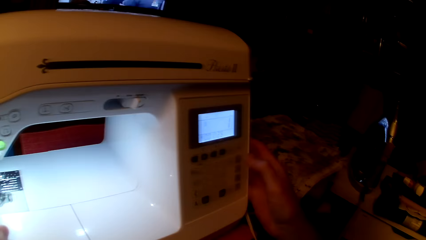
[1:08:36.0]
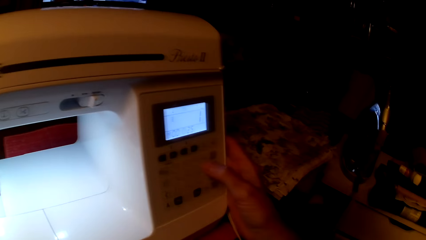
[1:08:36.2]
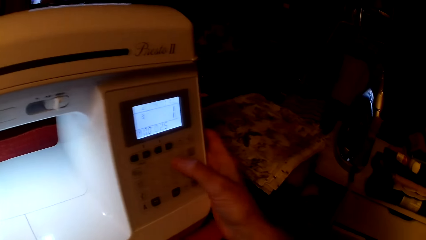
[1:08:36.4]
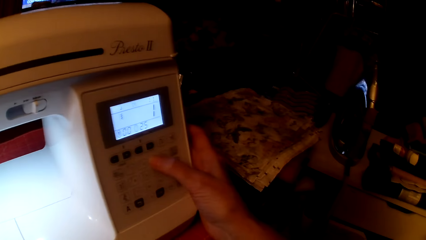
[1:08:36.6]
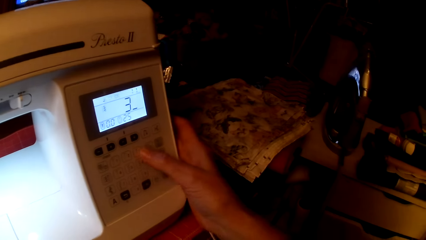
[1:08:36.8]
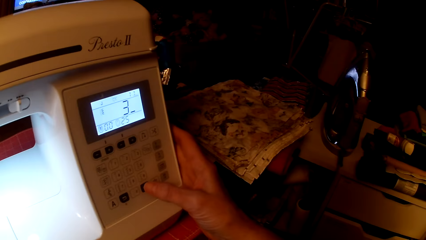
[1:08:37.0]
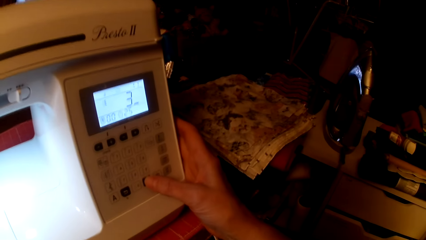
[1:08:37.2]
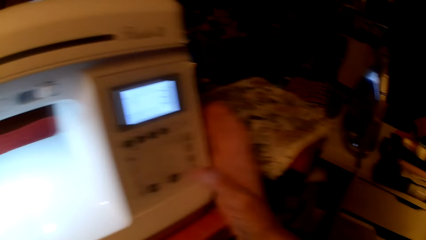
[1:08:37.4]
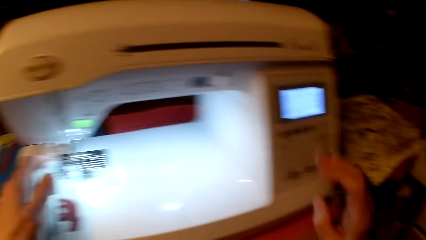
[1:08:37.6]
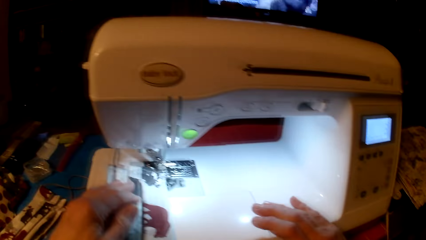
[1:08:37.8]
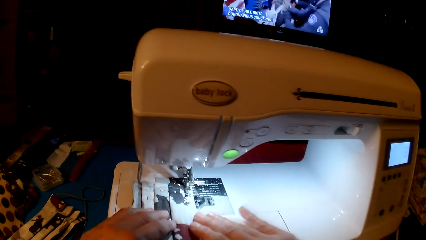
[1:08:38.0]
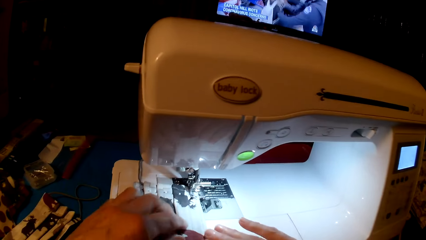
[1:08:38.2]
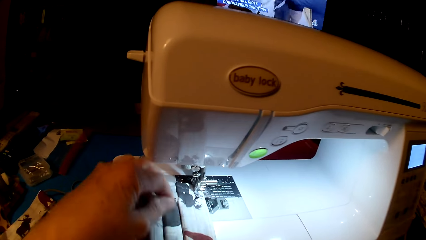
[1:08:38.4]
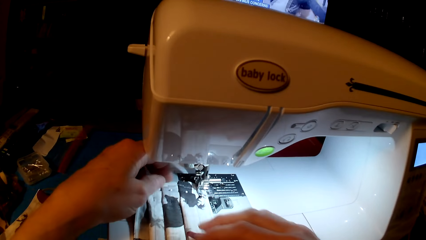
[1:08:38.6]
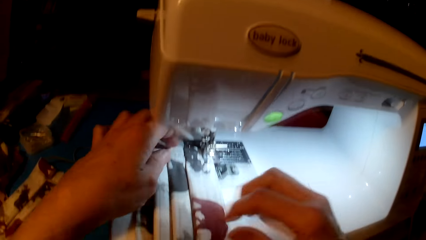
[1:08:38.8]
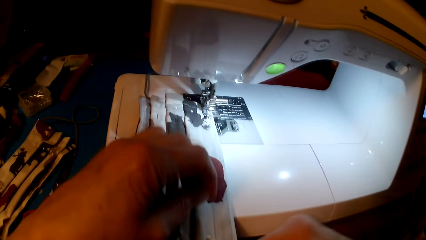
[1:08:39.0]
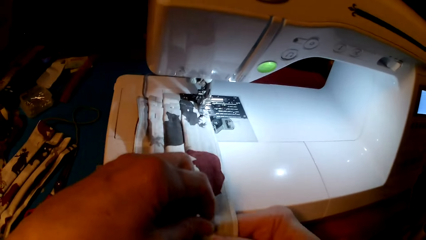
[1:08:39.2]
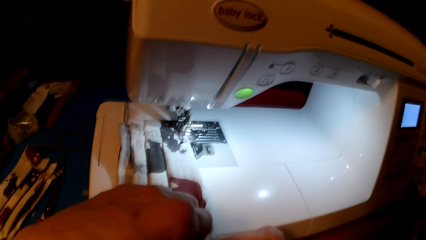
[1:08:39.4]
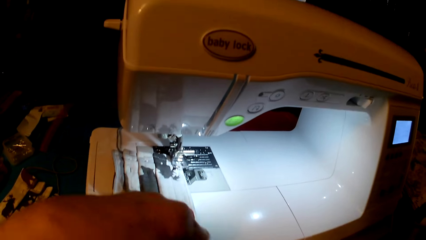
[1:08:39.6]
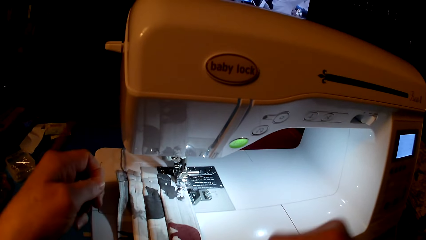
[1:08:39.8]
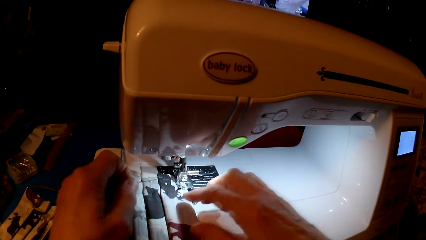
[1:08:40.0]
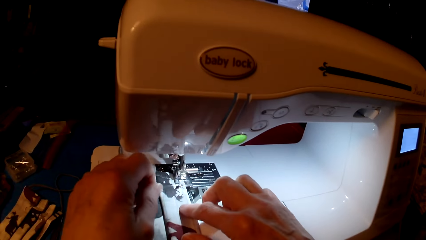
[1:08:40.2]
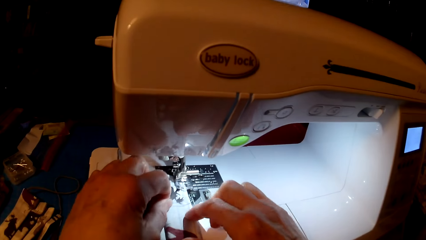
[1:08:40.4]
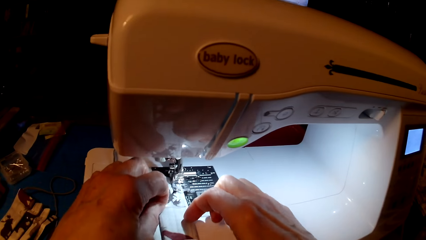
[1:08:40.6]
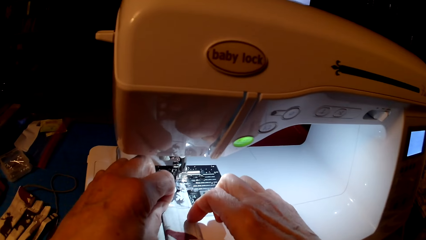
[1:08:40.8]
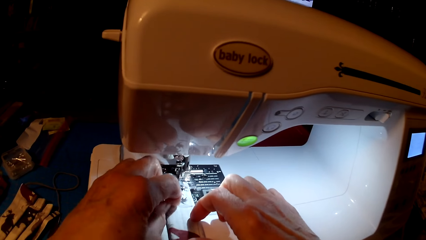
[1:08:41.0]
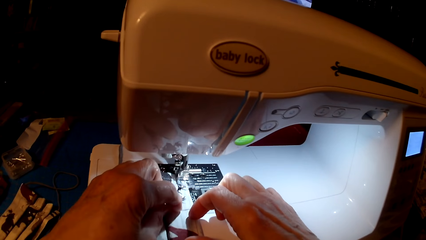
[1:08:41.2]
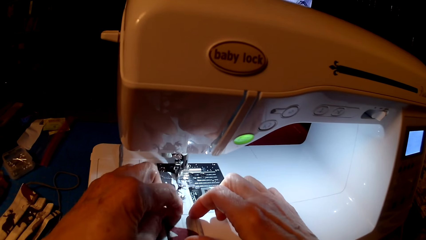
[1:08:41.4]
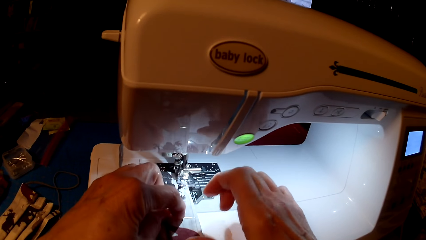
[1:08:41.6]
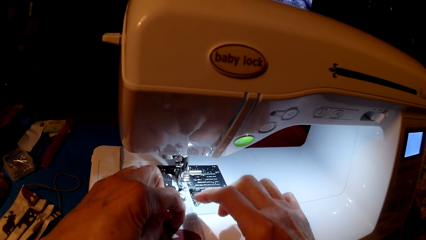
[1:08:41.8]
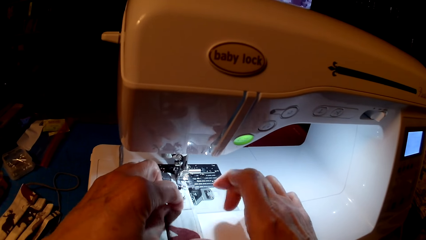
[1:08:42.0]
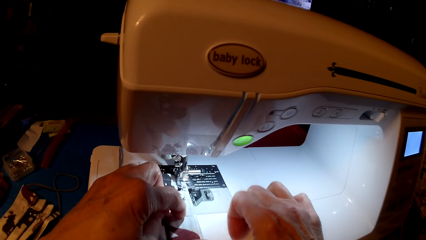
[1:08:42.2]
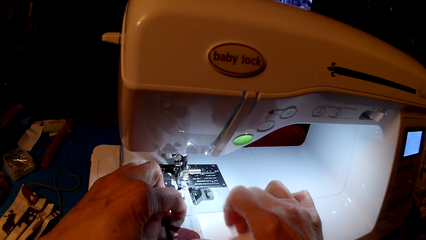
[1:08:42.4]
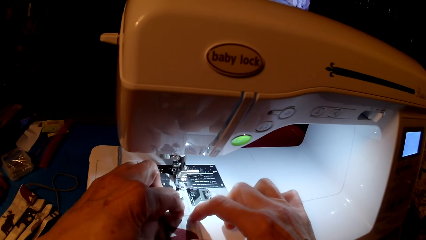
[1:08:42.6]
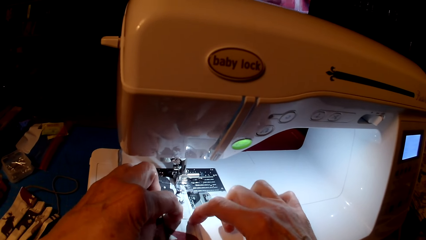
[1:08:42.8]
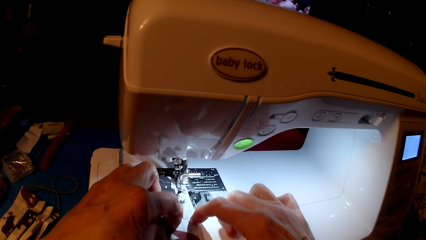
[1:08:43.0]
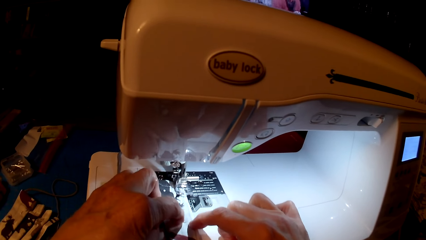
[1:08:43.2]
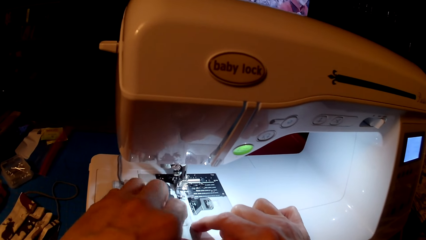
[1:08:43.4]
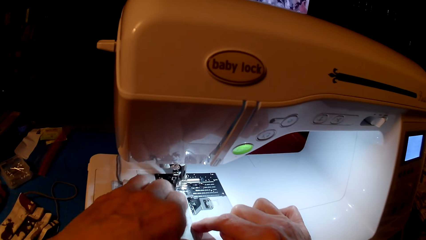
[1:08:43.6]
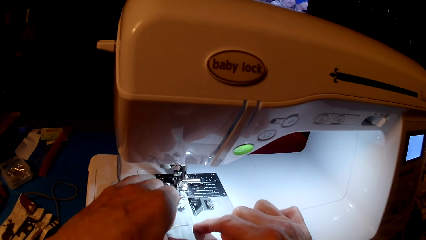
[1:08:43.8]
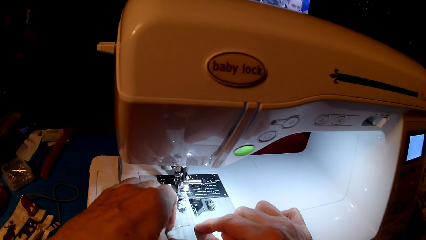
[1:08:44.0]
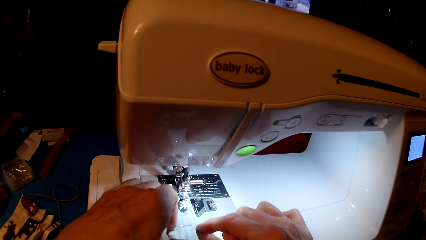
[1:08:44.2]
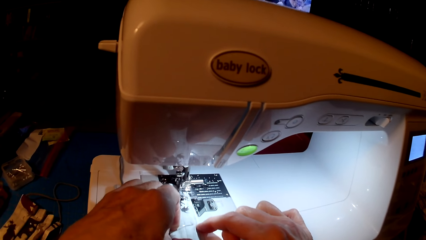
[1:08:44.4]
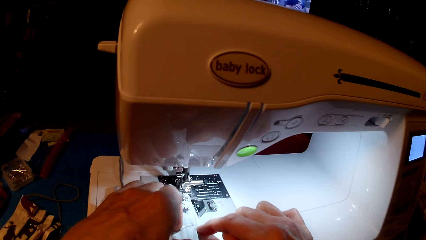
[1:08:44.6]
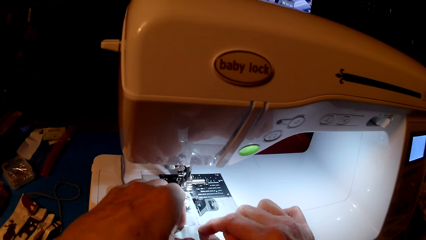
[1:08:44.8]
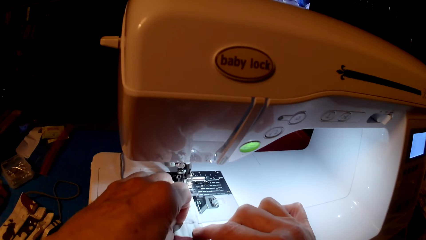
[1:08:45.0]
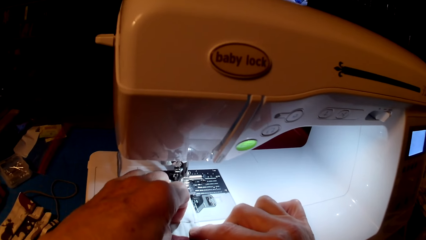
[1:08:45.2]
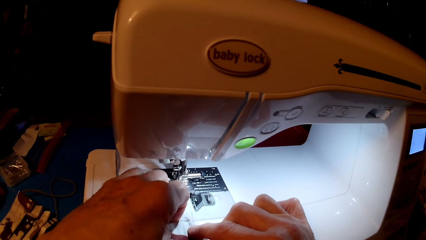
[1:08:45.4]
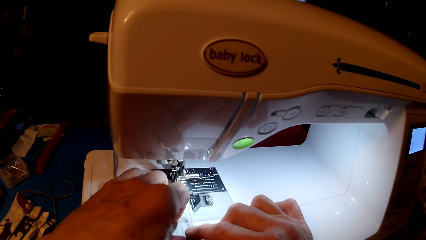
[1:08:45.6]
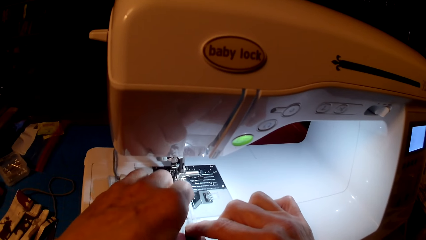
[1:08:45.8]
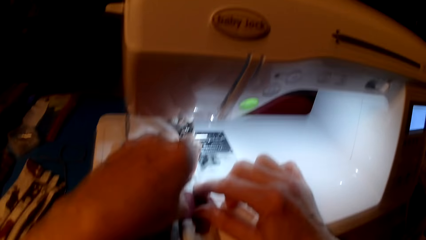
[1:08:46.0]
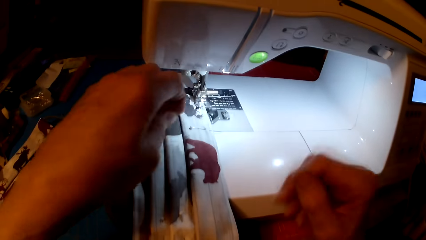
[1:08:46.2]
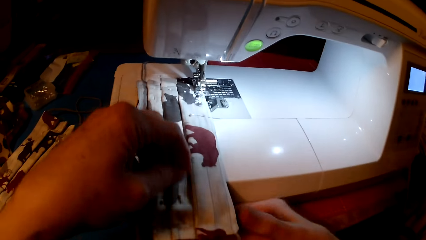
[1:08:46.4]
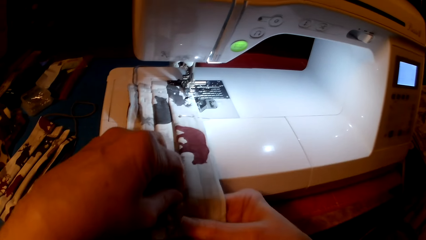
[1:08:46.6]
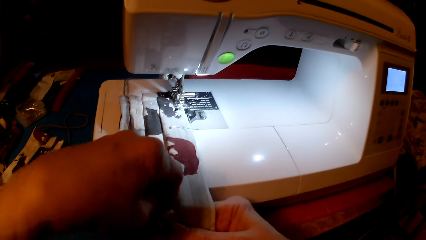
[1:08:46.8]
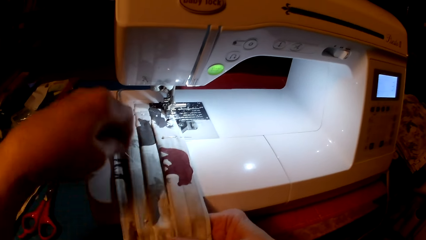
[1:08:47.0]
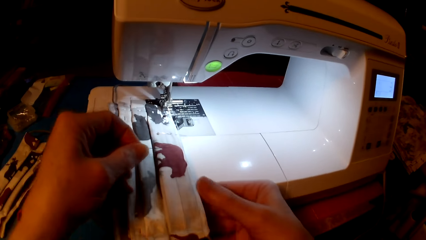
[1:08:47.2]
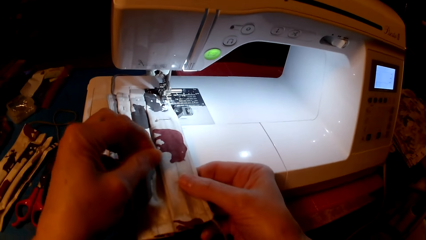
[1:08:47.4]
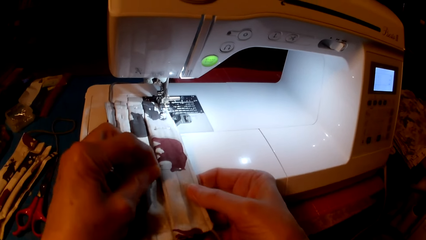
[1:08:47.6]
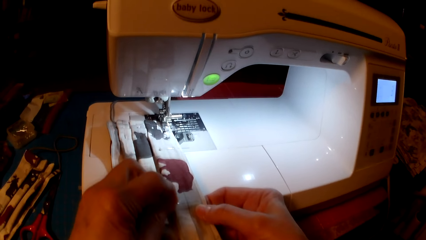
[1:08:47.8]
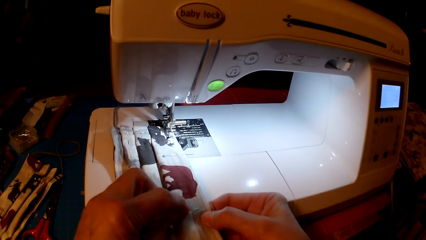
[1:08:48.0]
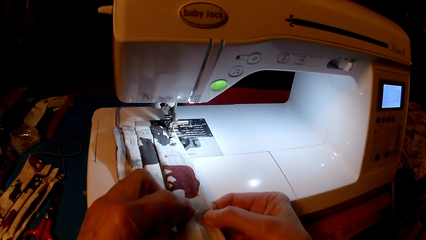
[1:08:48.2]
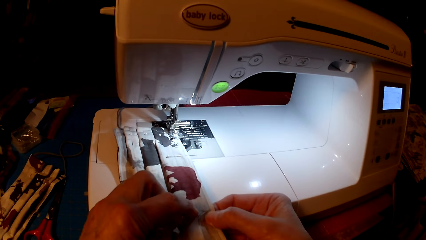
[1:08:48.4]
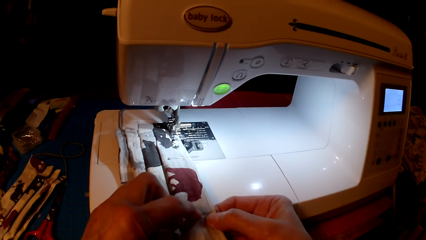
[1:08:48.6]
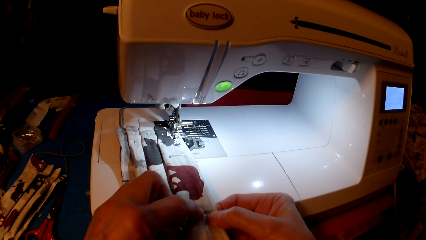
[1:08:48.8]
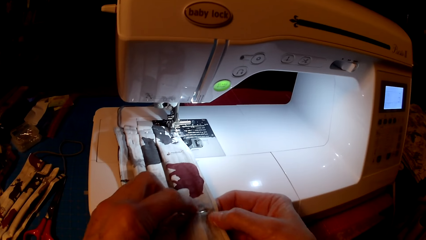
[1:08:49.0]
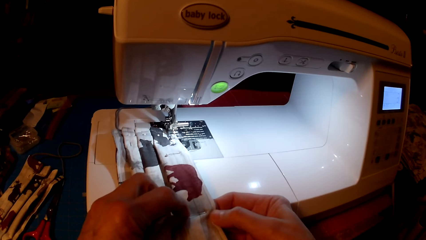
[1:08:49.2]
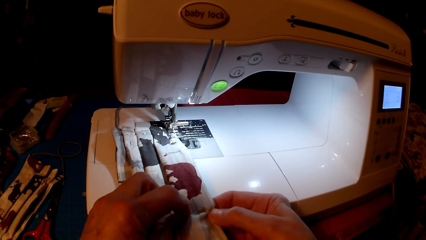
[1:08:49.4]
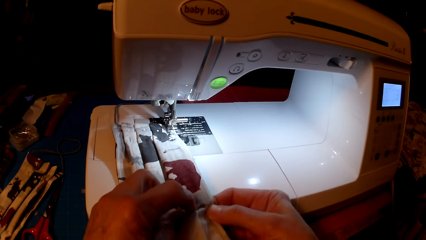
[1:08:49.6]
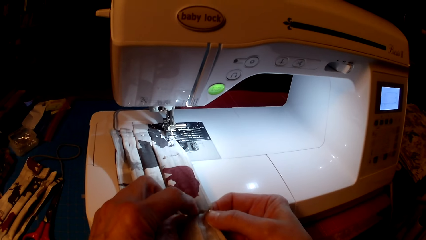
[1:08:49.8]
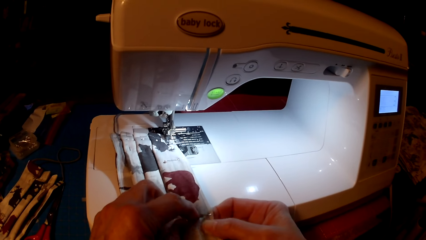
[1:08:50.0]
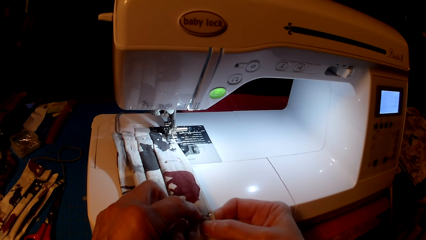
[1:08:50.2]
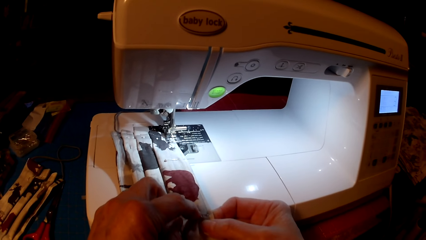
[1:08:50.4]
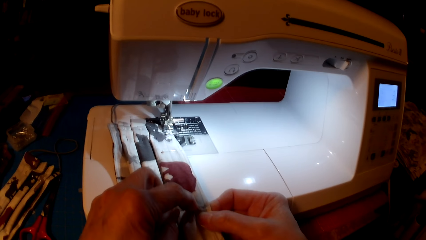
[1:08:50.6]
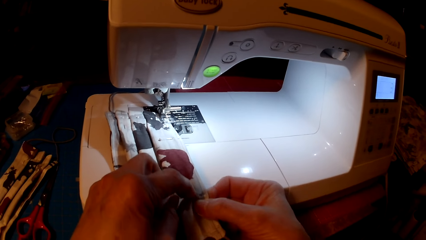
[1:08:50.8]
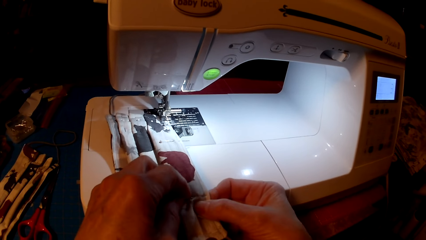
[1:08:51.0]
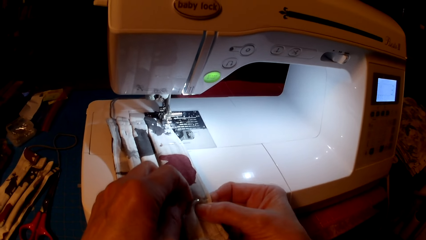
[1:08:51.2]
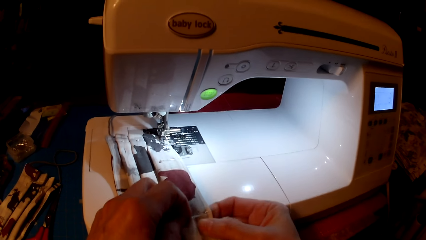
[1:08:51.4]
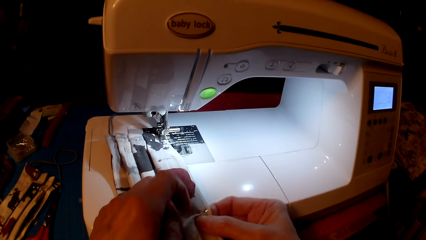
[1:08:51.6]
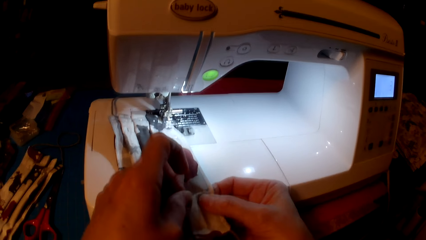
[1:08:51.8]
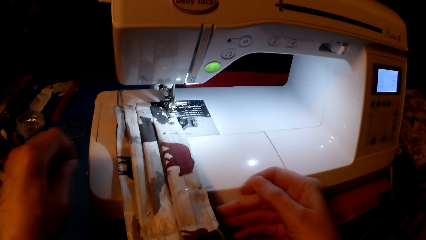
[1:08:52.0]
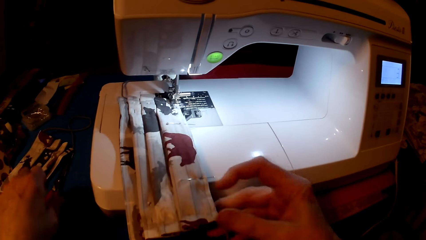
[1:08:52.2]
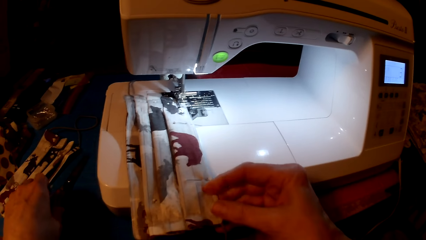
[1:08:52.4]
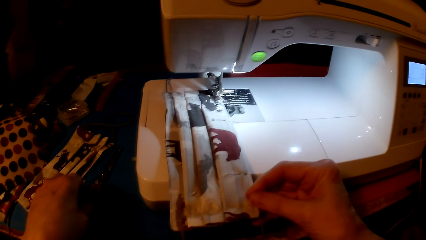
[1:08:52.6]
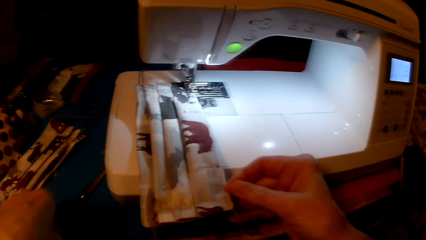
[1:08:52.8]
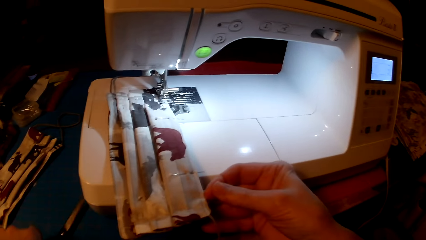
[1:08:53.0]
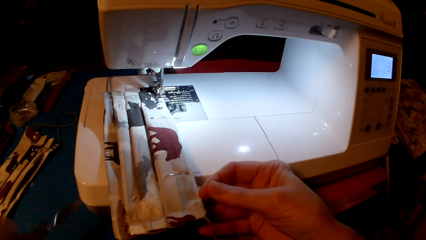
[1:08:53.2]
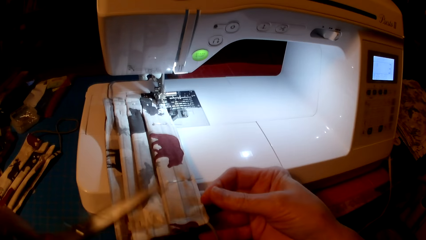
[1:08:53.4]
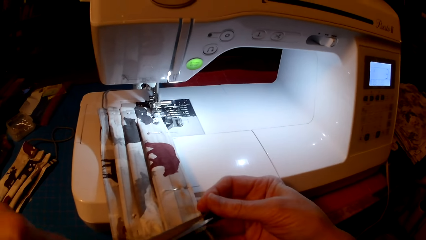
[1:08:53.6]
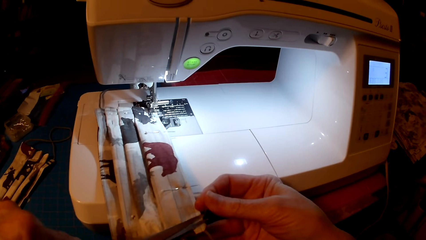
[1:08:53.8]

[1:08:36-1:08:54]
The camera wearer pins the mask or fabric. They sew. They remove a pin. They pin the fabric. They pick up scissors.
